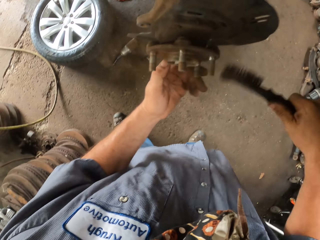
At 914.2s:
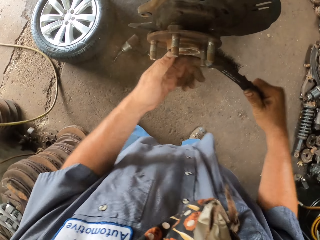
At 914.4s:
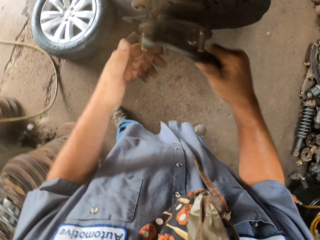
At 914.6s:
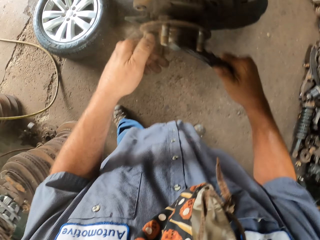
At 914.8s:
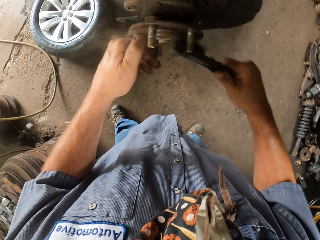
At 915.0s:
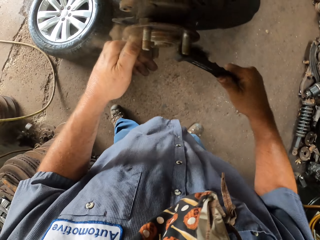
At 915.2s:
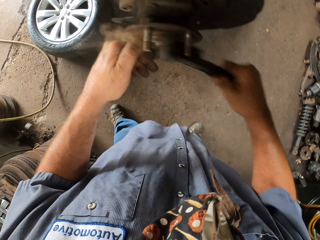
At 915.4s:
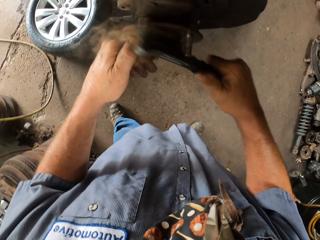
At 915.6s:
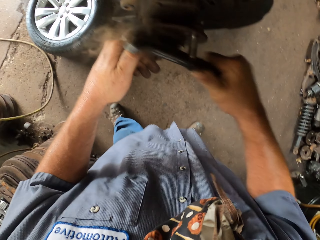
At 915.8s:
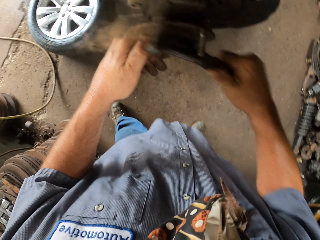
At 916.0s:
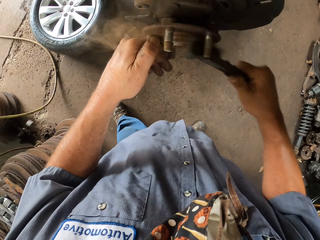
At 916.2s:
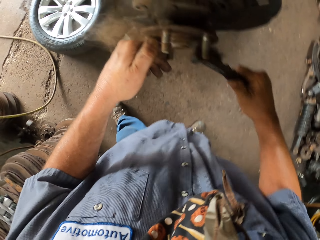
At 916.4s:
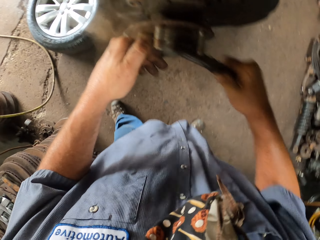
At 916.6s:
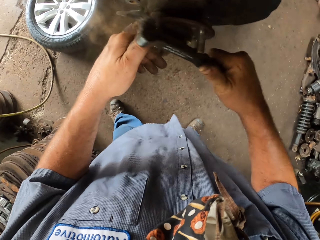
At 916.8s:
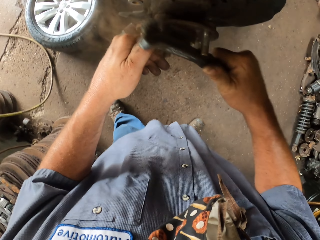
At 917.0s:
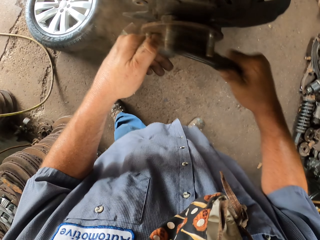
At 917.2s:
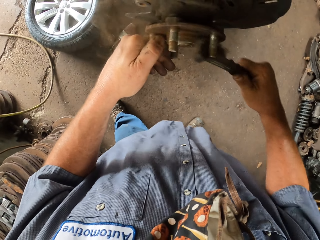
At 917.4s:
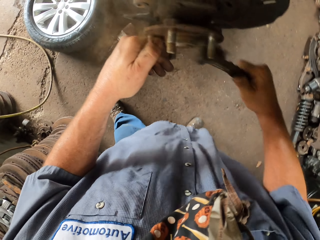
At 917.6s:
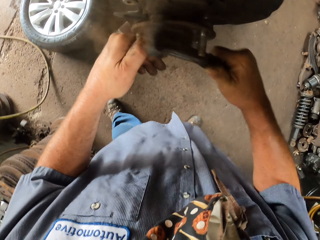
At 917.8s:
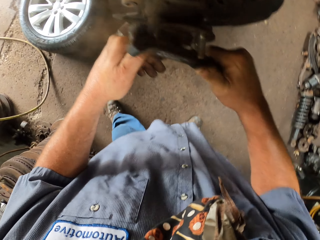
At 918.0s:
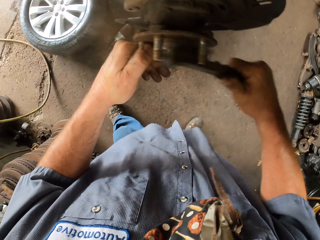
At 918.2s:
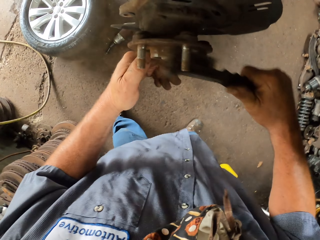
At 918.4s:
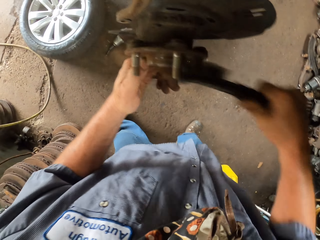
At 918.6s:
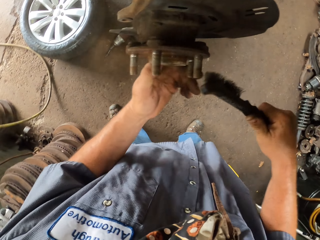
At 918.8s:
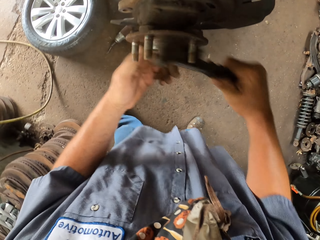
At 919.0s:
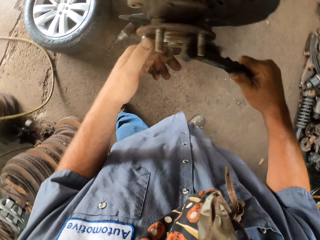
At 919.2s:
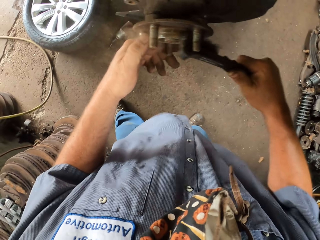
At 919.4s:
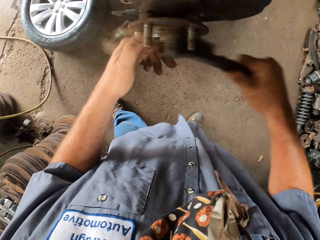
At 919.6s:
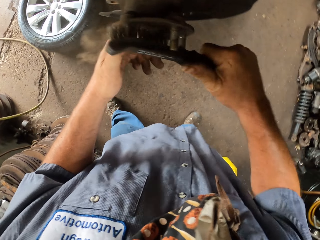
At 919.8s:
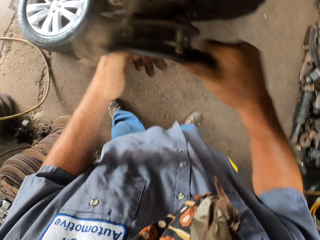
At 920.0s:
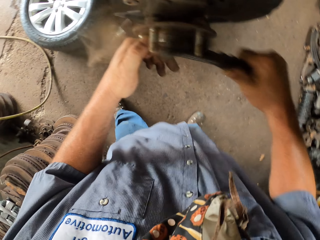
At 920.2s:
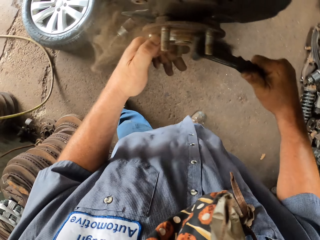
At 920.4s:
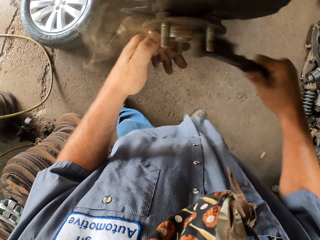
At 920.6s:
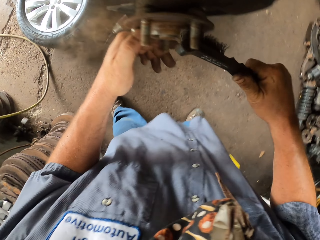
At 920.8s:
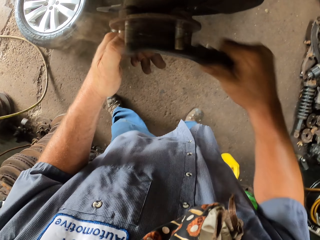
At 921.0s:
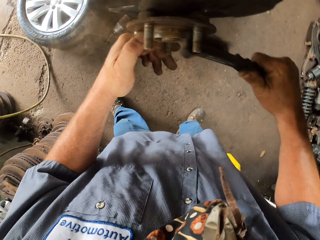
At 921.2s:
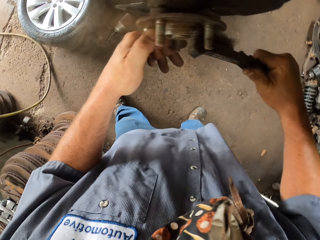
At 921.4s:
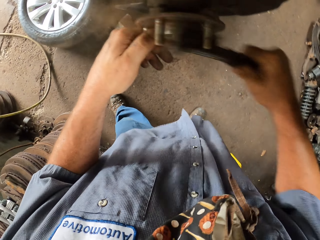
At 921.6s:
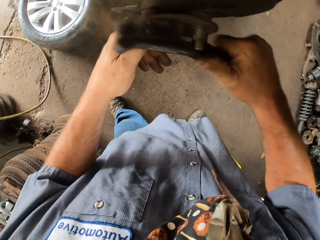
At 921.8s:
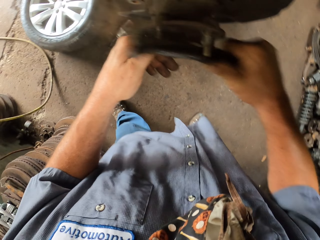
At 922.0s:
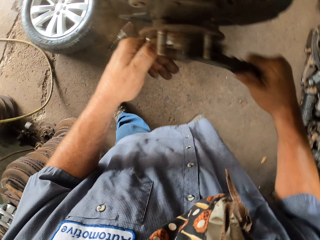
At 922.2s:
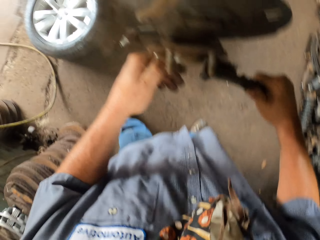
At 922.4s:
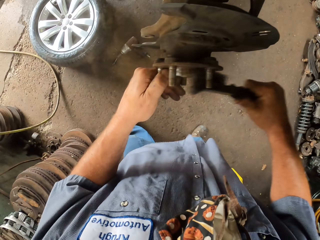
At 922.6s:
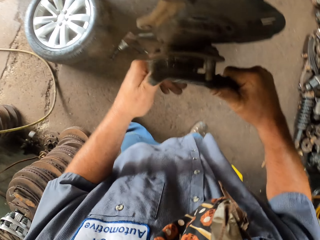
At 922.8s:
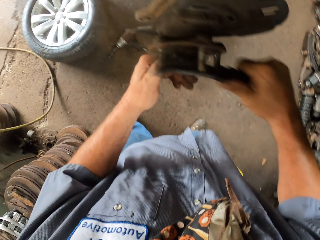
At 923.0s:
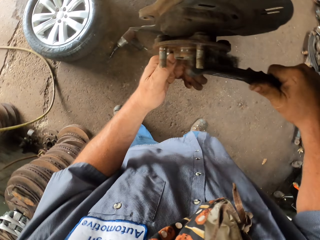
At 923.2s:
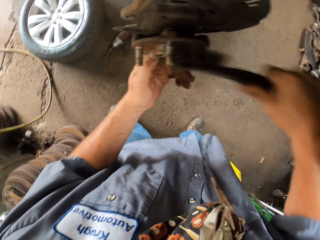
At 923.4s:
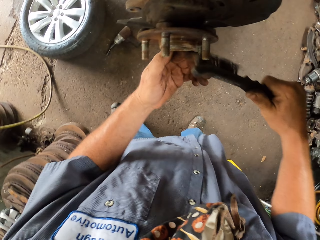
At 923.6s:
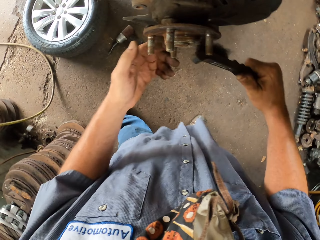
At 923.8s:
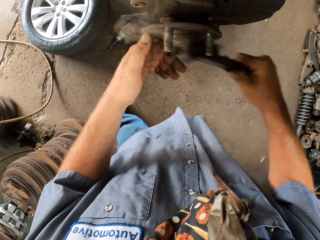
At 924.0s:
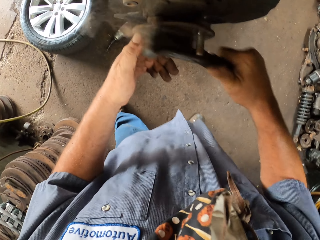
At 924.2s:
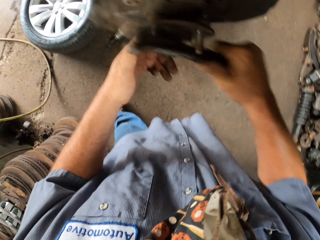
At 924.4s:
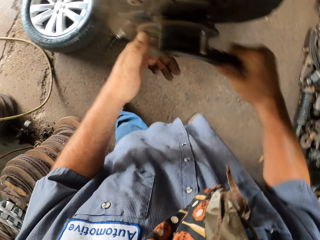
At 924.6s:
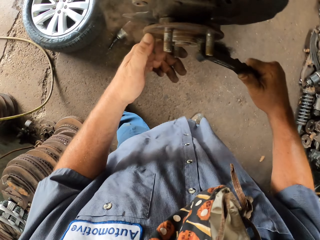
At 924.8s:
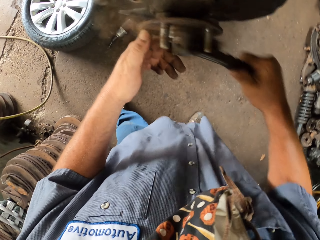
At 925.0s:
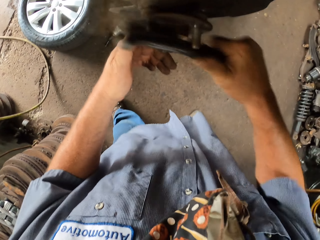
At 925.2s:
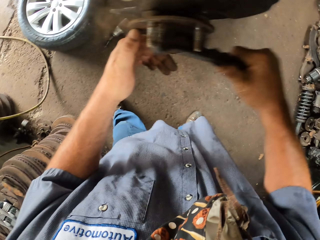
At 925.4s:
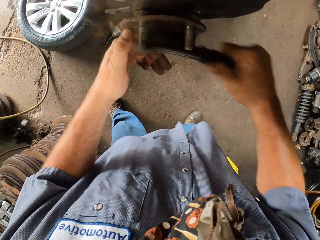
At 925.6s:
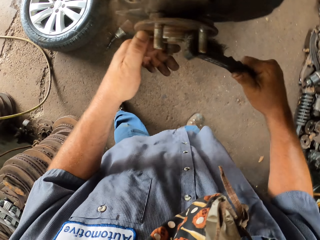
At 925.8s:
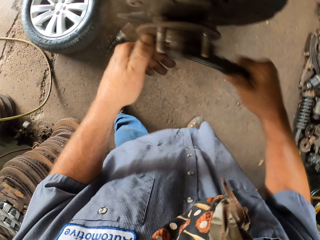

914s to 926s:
The camera wearer brushes the rim with the brush. They brush it repeatedly.

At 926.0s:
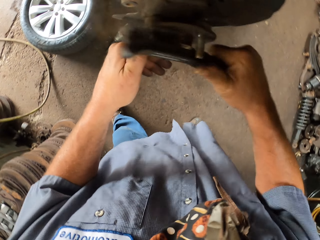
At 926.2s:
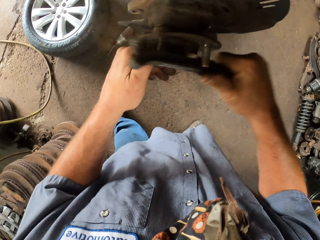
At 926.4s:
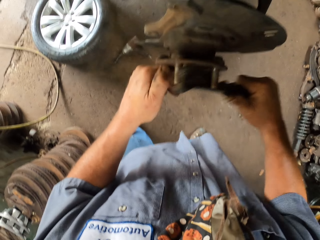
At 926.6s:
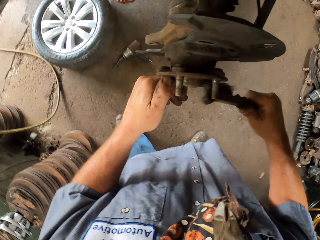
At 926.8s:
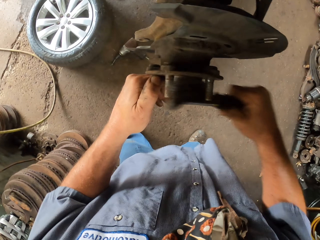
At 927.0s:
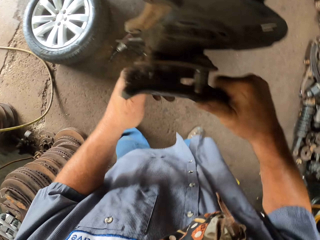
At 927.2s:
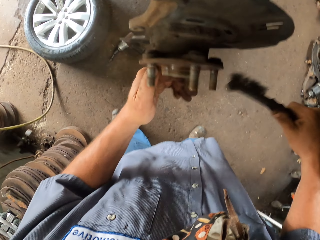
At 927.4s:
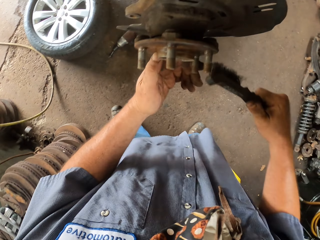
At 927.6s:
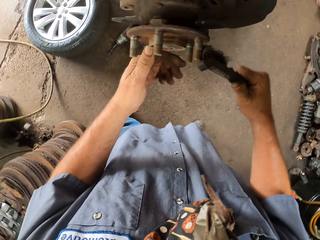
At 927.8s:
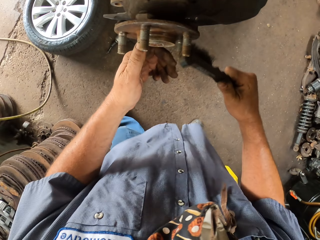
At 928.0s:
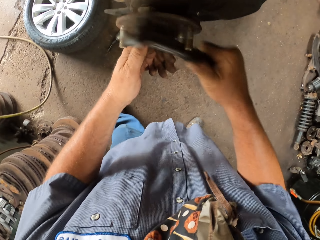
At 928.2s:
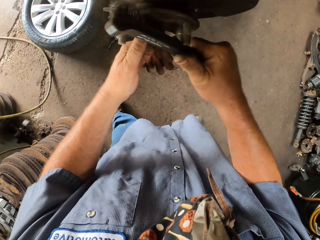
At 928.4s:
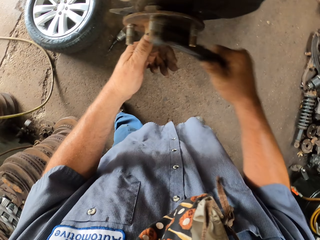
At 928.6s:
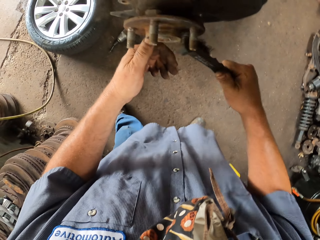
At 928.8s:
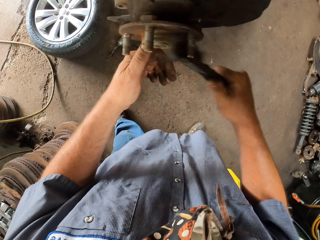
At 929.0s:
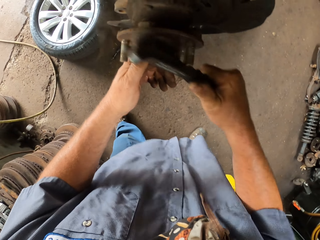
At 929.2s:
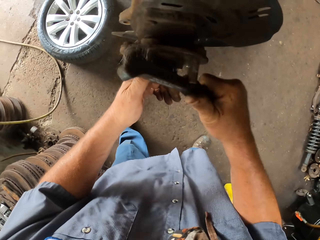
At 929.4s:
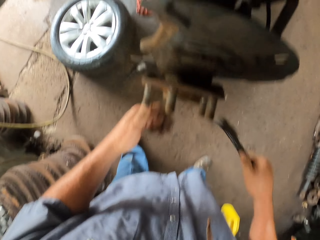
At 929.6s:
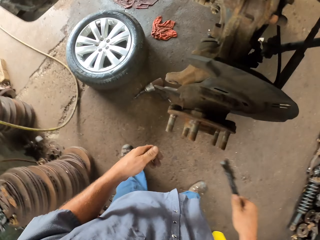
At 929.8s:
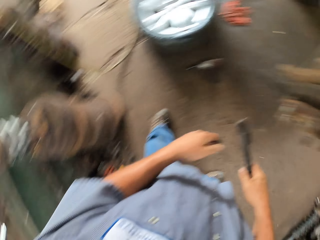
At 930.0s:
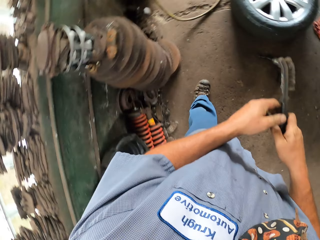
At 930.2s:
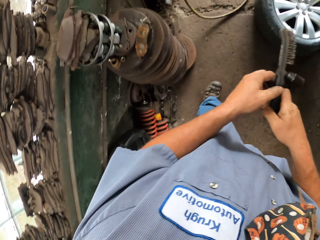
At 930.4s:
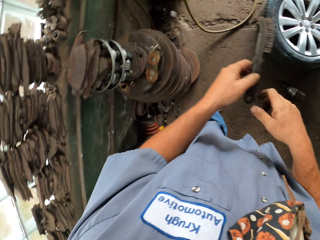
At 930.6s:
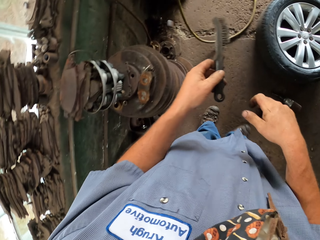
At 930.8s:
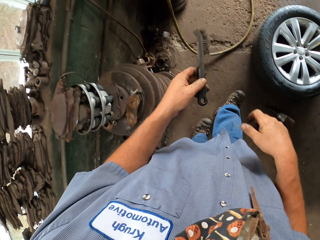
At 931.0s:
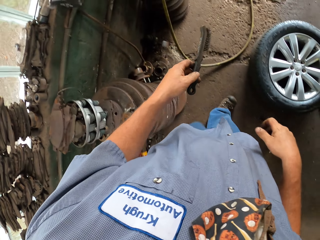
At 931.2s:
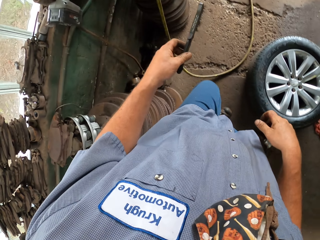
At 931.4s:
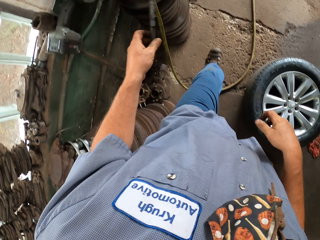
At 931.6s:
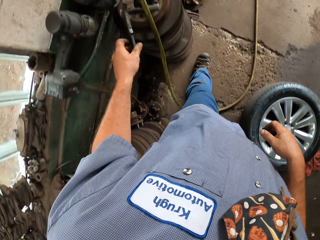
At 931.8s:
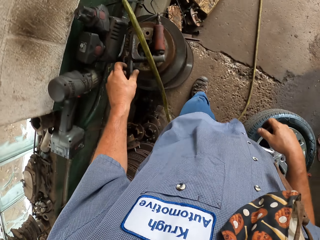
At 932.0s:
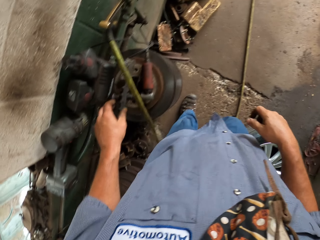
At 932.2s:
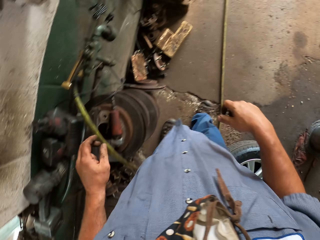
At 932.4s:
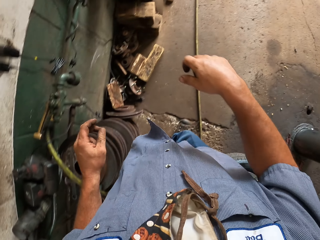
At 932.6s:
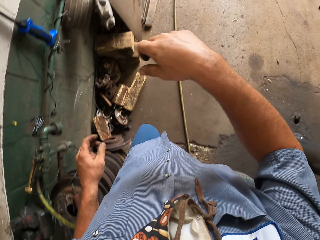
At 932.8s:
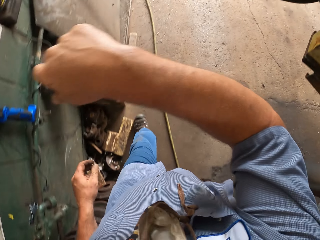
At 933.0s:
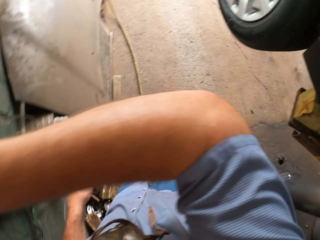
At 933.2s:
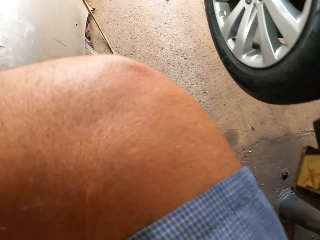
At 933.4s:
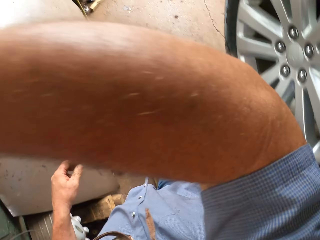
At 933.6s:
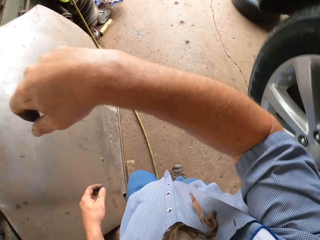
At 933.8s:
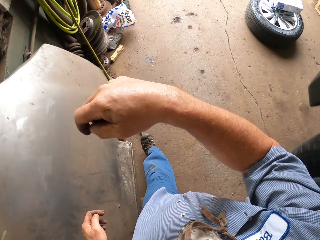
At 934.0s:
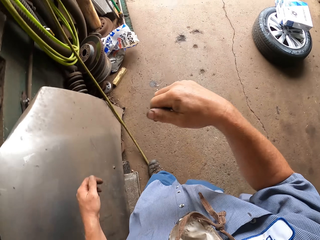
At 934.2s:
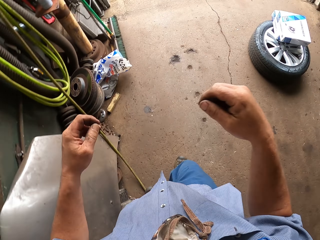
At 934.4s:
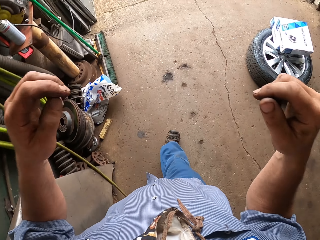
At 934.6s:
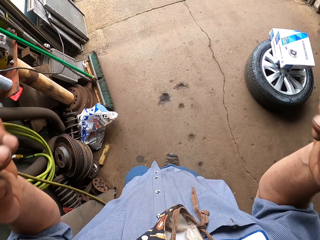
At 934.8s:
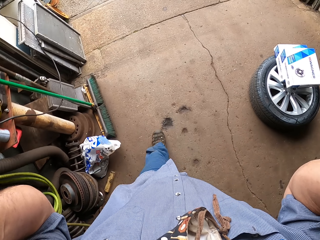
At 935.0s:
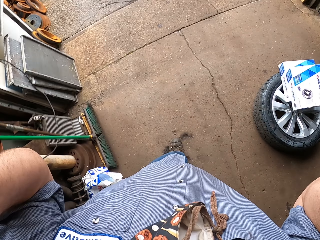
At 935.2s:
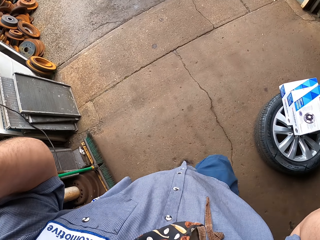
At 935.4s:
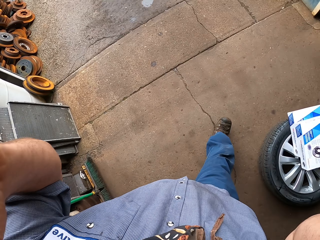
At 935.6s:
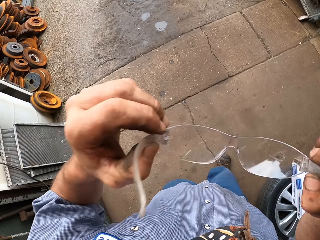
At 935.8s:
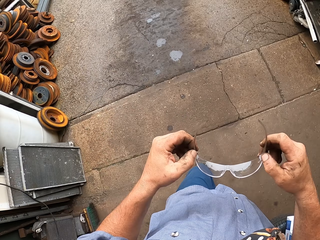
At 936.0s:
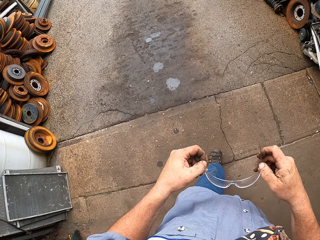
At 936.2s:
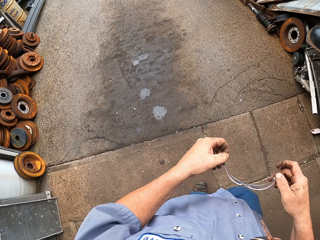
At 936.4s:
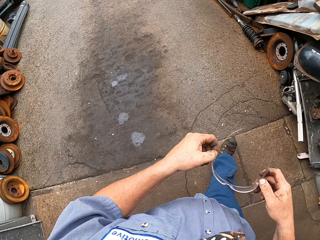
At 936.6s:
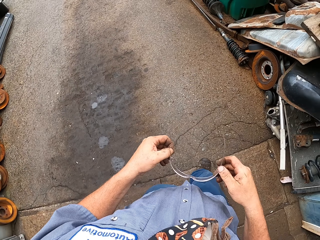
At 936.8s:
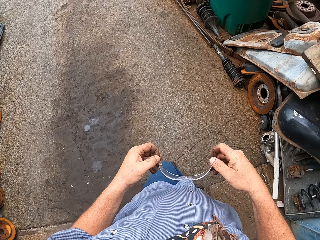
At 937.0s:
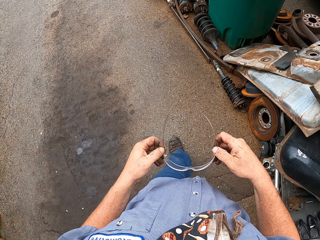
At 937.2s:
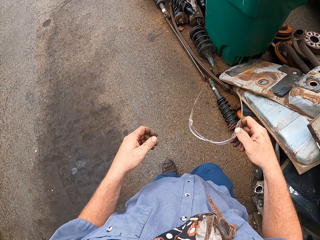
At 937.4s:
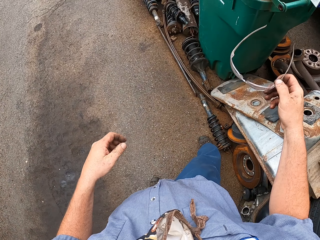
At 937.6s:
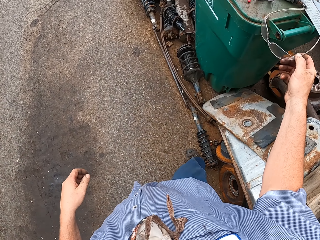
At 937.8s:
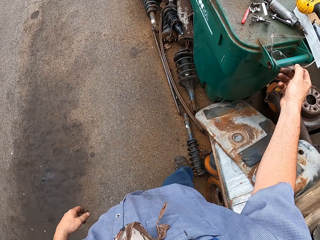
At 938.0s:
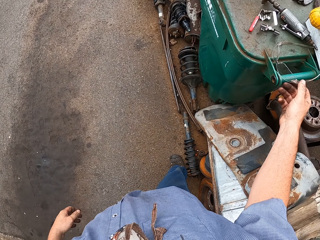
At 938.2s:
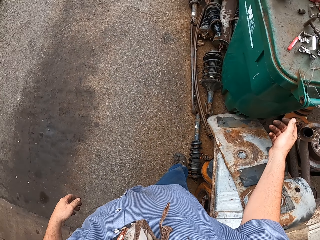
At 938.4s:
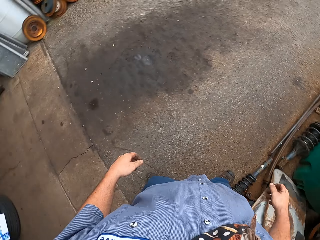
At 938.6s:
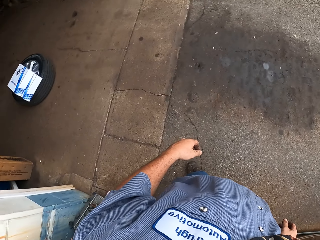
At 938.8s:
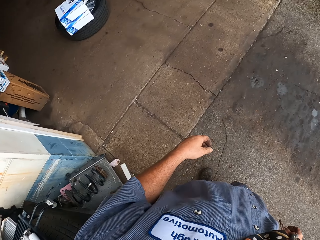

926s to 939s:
The camera wearer brushes the rim with the brush. He moves both hands from the rim. He walks in the room. He holds the brush with the left hand. He places the brush on the rim. He lifts the right arm. He walks in the room. He lifts both hands. He walks in the room. He holds the glasses with both hands. He places the glasses on the bucket with the right hand.
